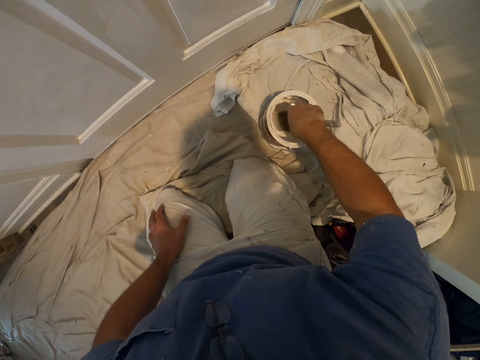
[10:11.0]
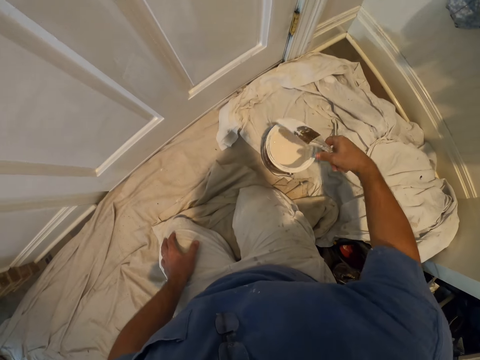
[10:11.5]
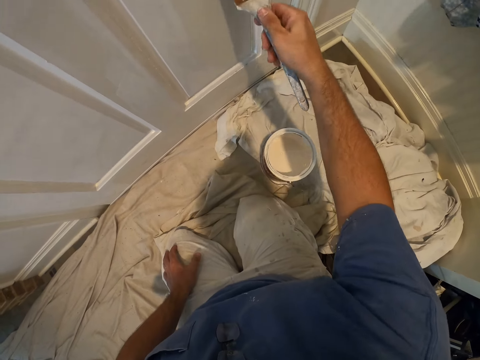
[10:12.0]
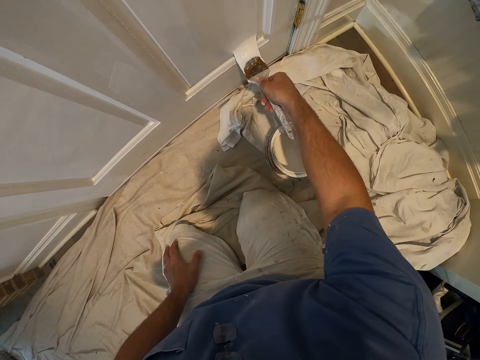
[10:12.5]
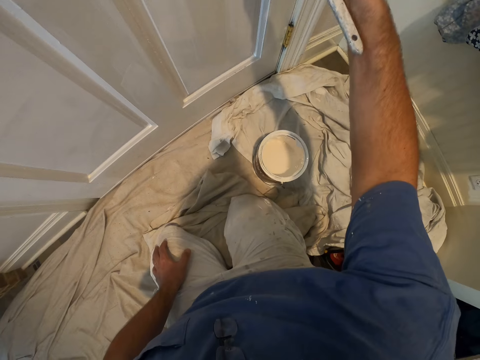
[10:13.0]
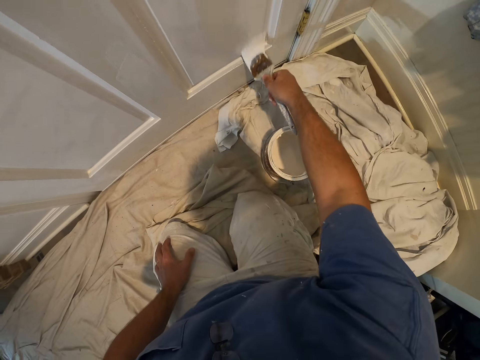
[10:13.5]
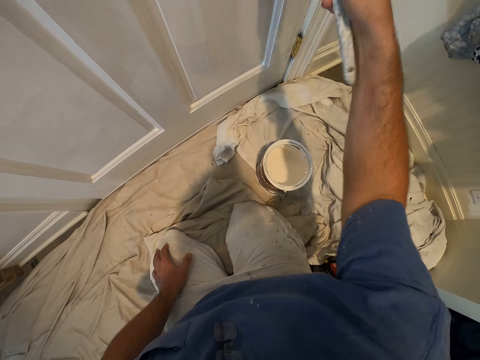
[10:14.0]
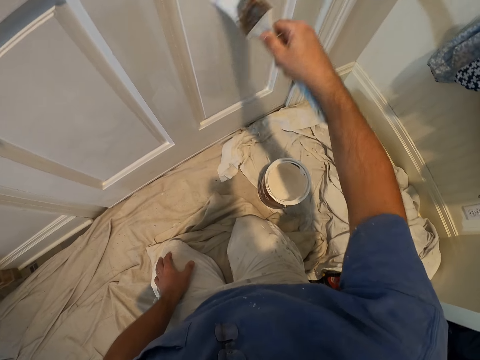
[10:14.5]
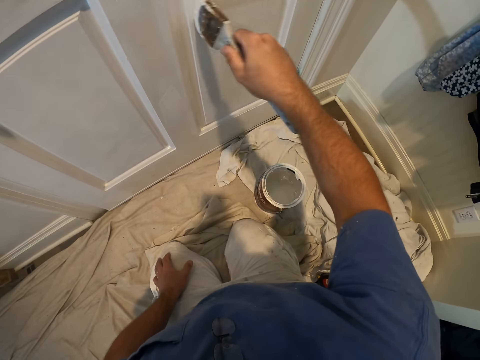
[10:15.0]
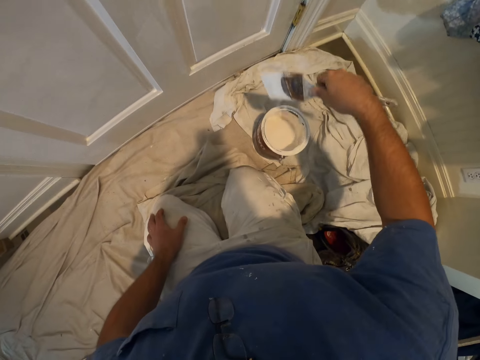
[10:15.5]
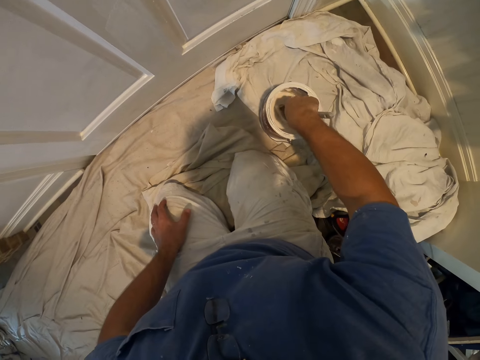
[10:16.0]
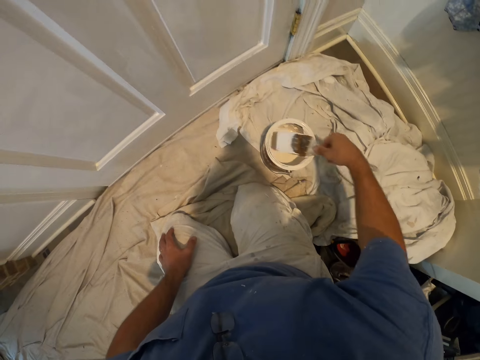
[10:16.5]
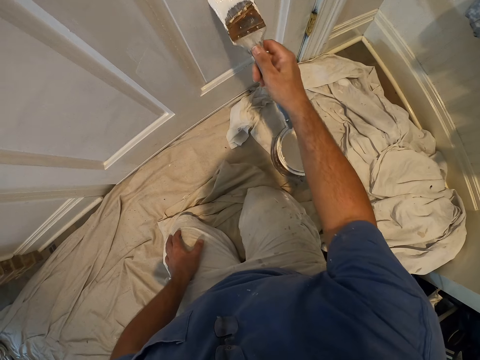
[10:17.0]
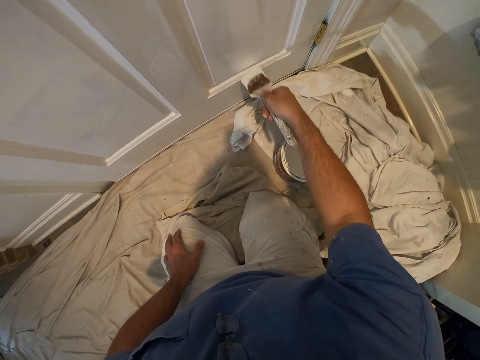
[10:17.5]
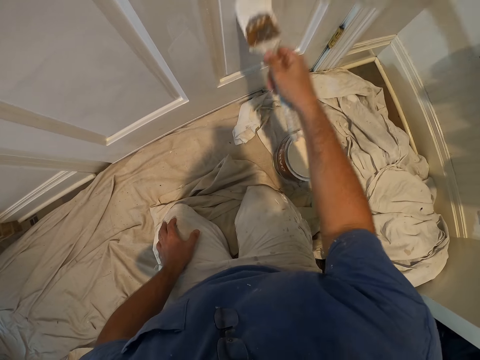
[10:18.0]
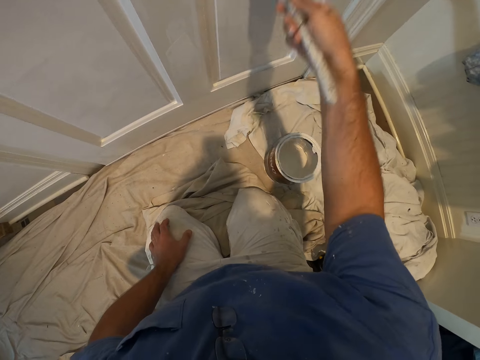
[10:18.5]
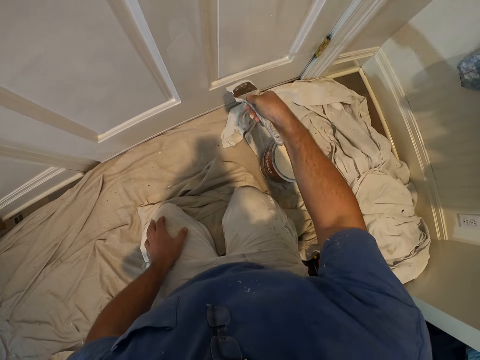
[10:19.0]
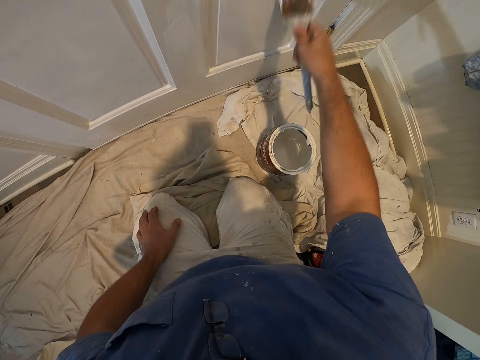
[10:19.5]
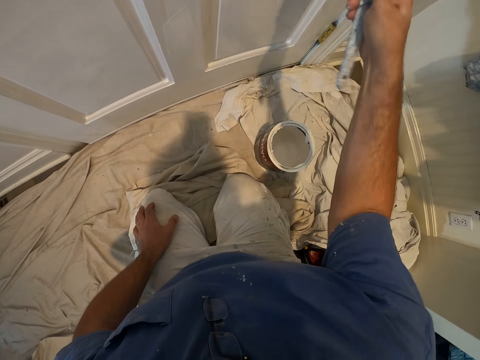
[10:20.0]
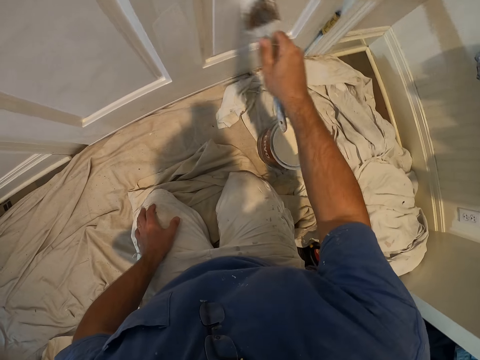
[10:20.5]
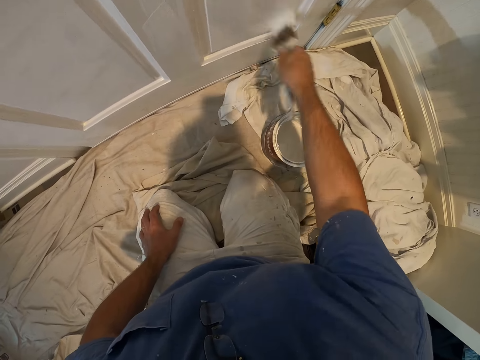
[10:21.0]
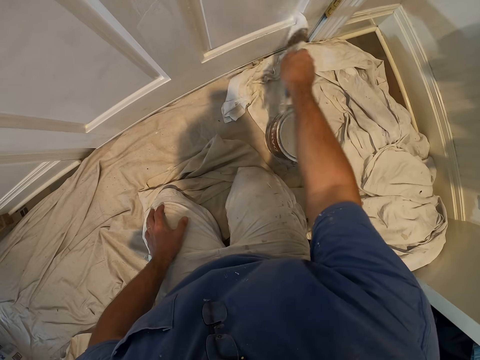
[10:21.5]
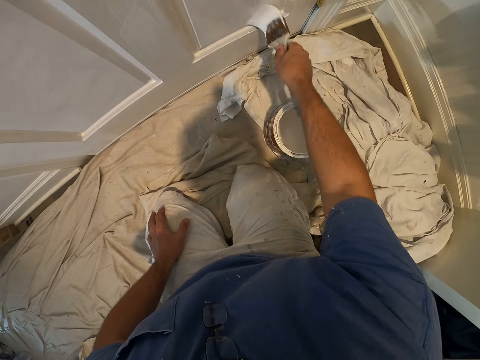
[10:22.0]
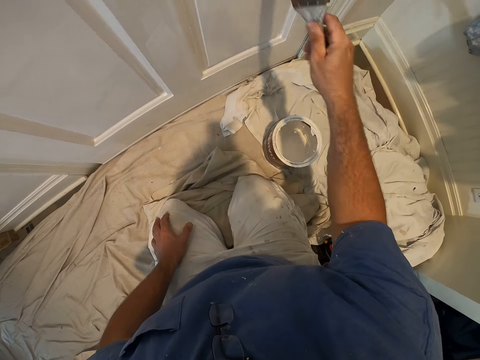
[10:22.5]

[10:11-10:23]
The camera wearer dips the paint brush into the bucket of paint on the floor. They continue painting the door with the paint brush. They dip the paint brush into the bucket of paint on the floor. They continue painting the door with the paint brush.

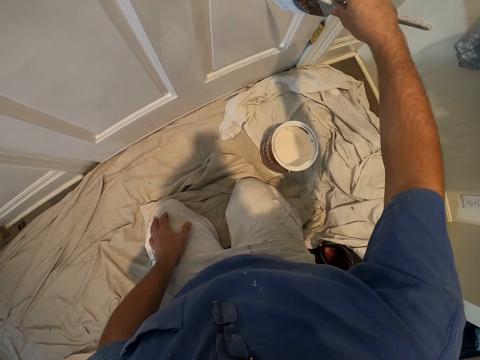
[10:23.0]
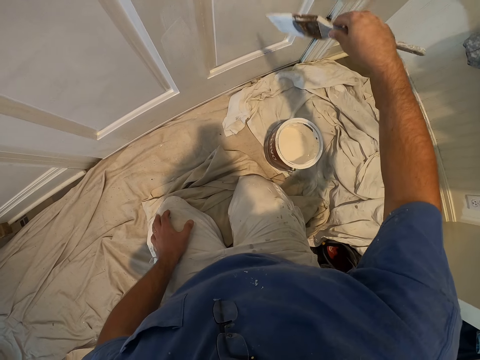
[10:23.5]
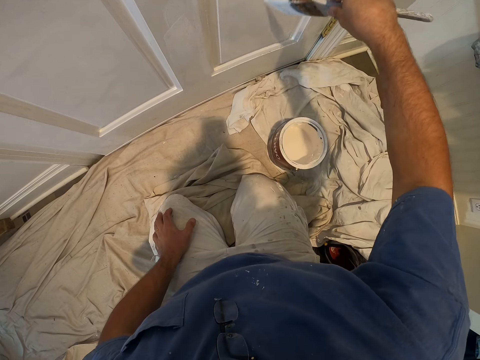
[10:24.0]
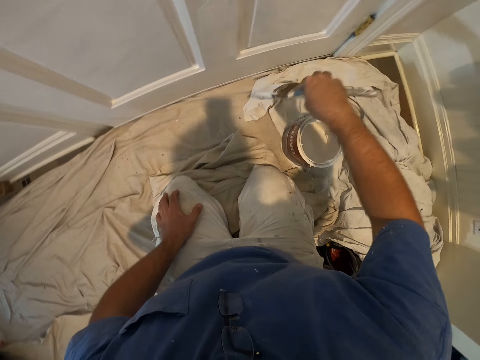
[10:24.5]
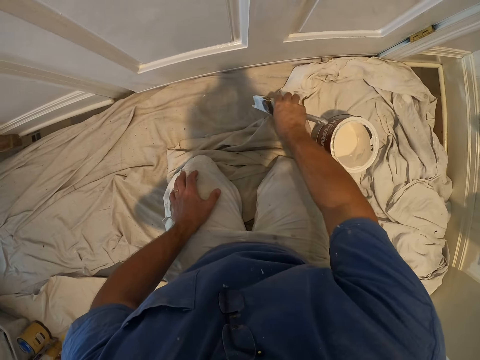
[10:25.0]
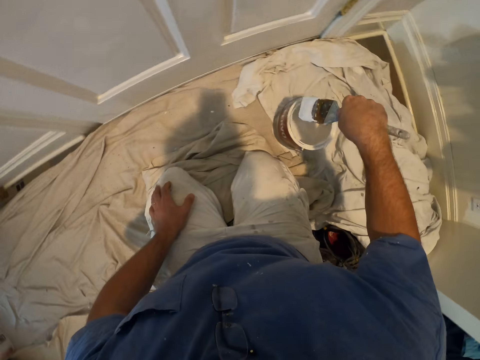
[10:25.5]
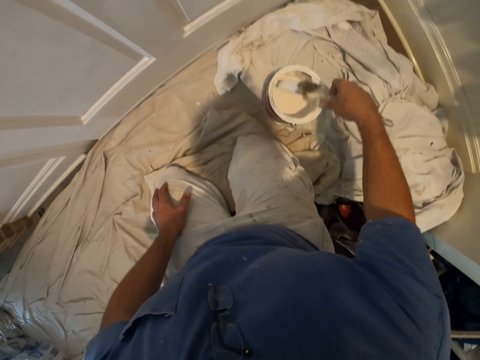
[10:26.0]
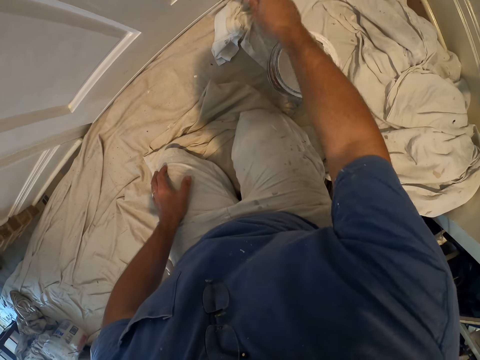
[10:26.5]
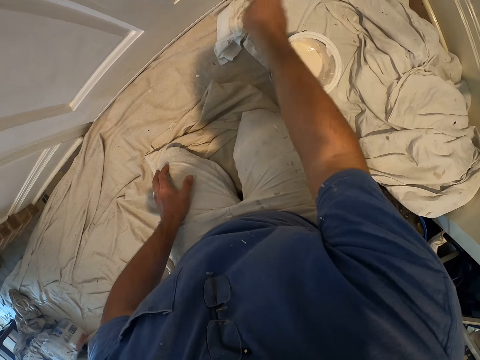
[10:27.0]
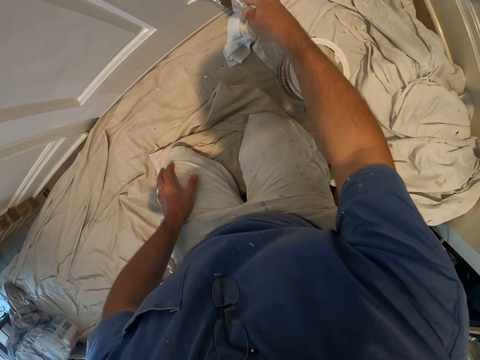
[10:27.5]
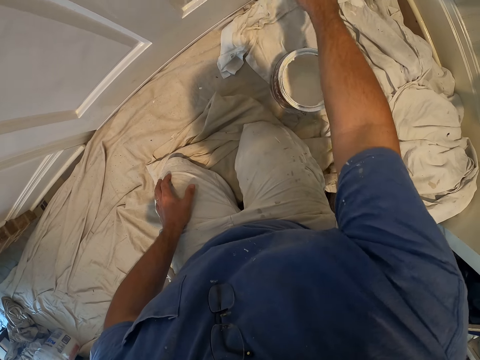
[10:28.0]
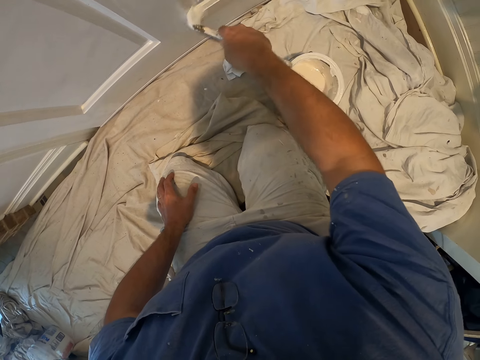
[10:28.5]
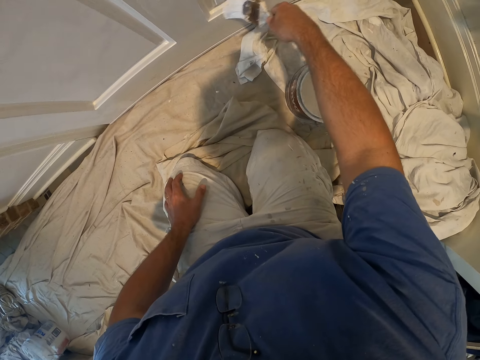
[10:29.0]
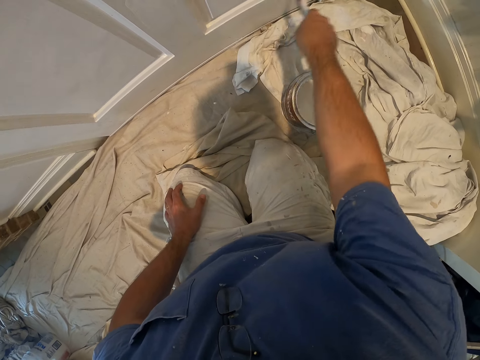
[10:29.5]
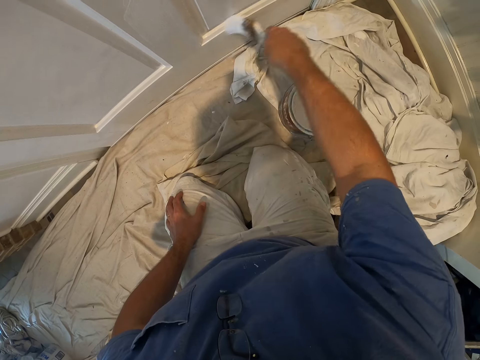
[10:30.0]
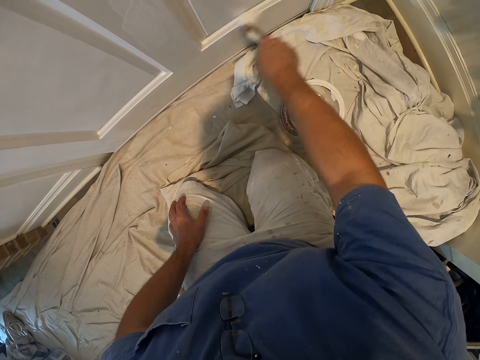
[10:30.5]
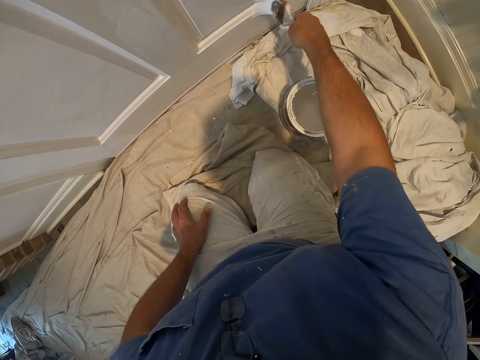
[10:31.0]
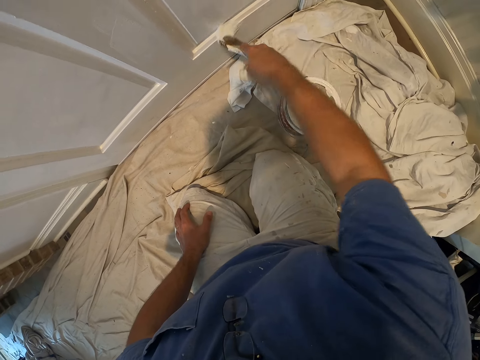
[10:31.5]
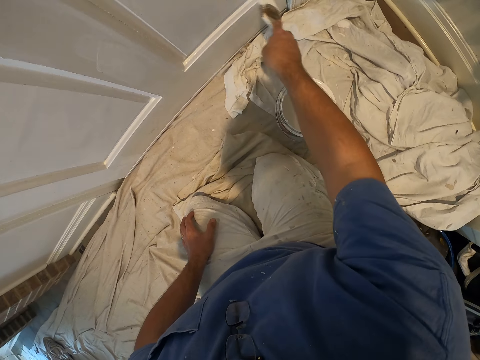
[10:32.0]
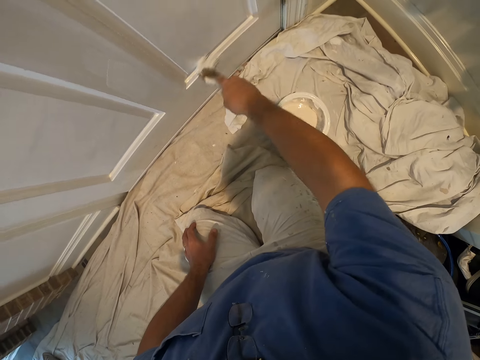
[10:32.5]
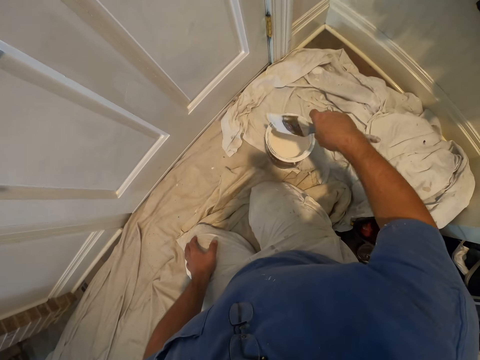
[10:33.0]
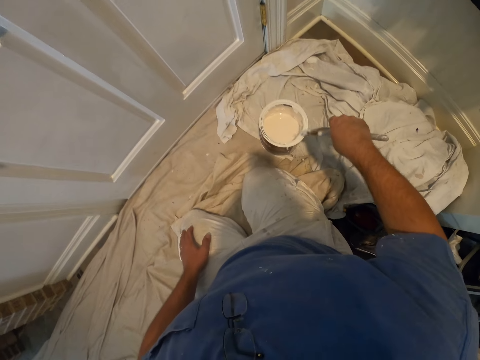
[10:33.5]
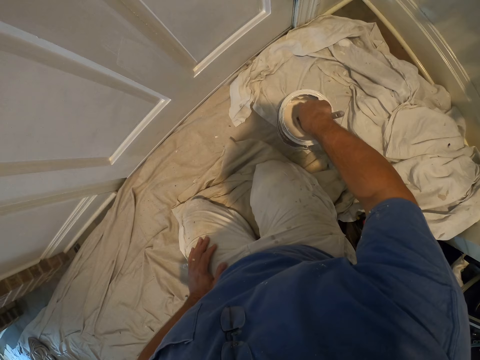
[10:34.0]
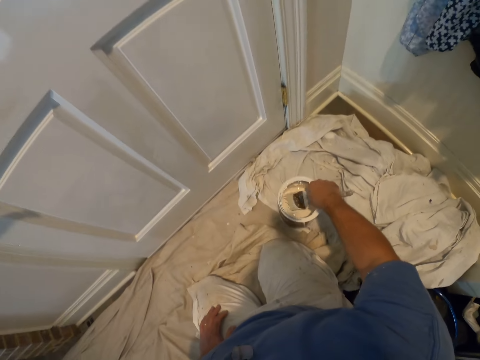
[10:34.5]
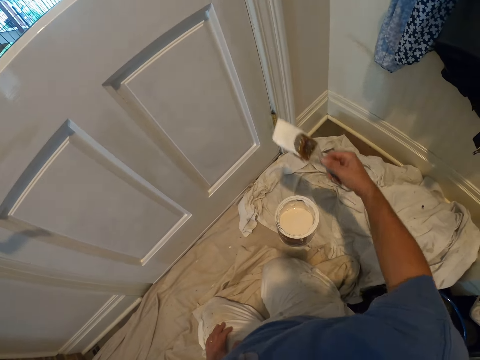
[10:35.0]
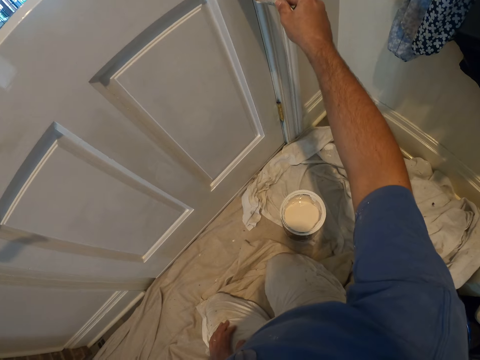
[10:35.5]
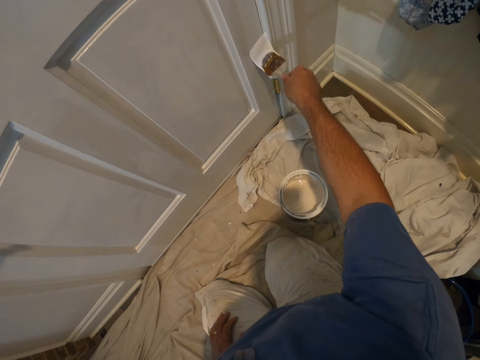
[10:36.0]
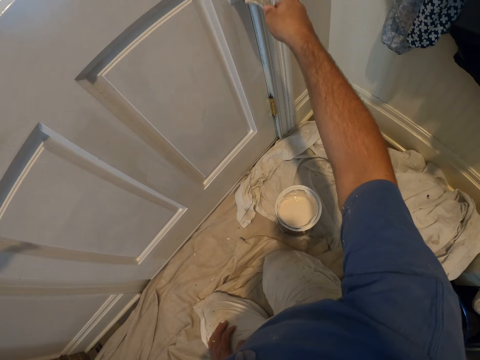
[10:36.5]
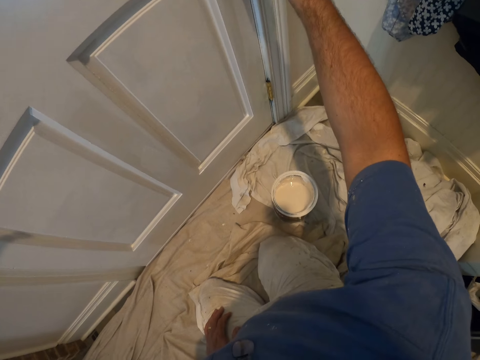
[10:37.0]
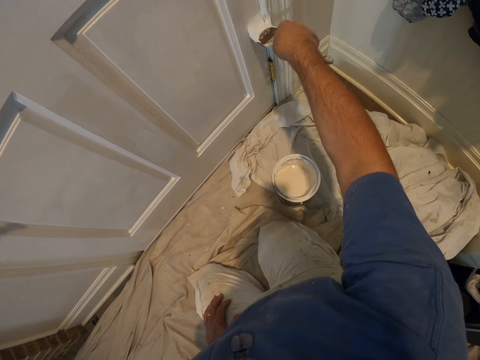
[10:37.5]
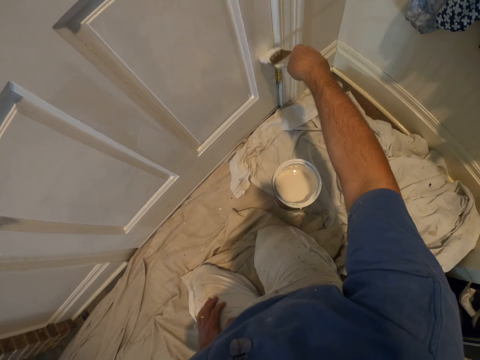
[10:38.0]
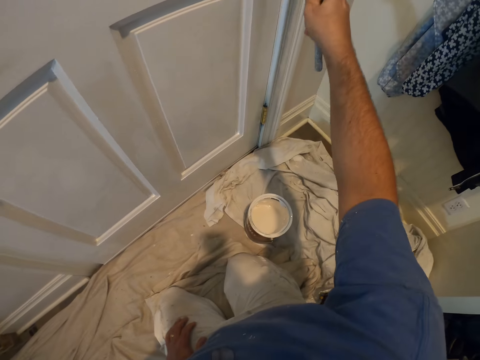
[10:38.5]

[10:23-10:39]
The camera wearer wipes the paint brush on the floor. They dip the paint brush into the bucket of paint on the floor. They continue painting the door with the paint brush. They wipe the paint brush on the edge of the bucket of paint. They dip the paint brush into the bucket of paint on the floor. They continue painting the door with the paint brush.
